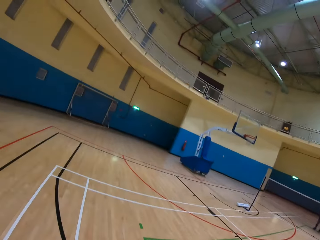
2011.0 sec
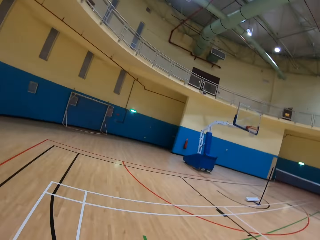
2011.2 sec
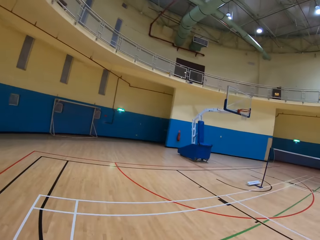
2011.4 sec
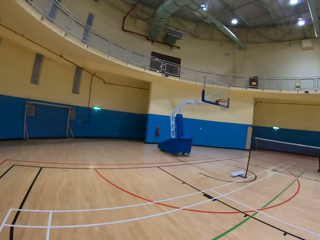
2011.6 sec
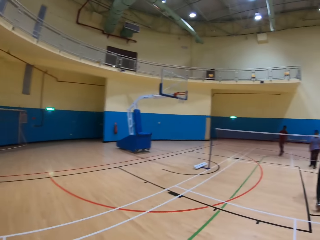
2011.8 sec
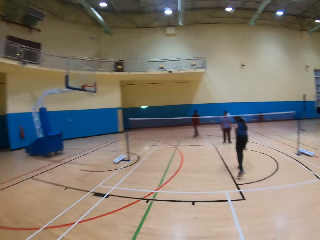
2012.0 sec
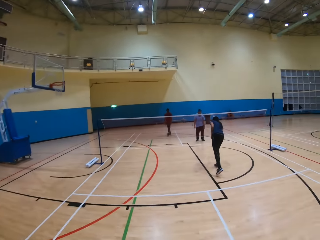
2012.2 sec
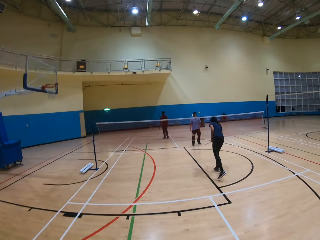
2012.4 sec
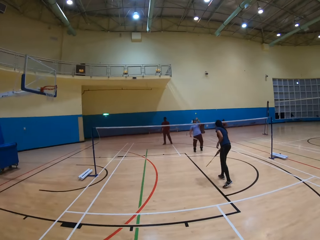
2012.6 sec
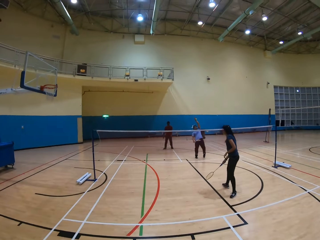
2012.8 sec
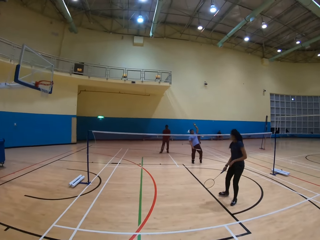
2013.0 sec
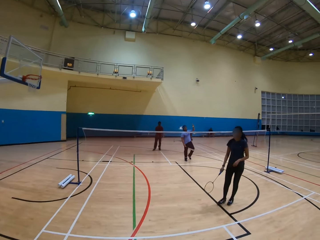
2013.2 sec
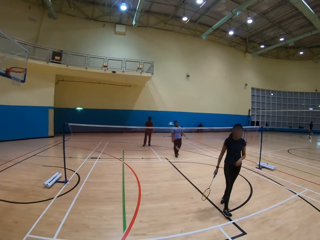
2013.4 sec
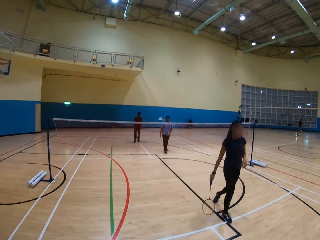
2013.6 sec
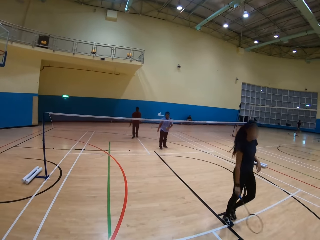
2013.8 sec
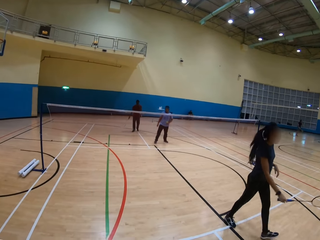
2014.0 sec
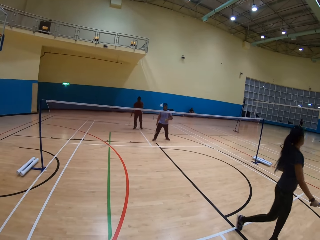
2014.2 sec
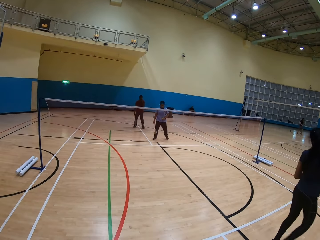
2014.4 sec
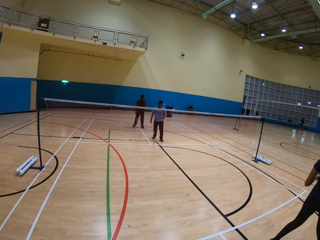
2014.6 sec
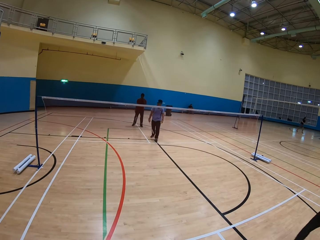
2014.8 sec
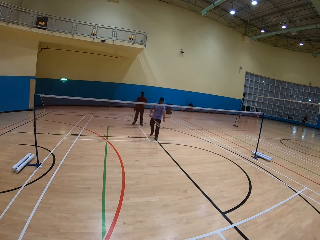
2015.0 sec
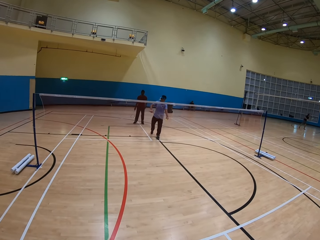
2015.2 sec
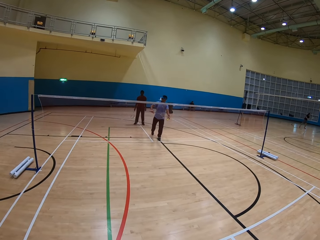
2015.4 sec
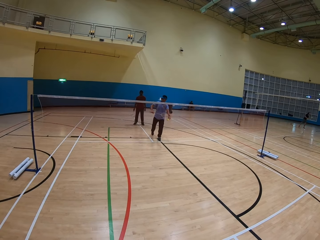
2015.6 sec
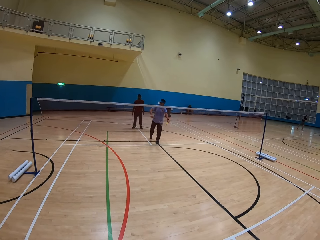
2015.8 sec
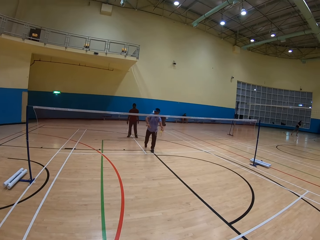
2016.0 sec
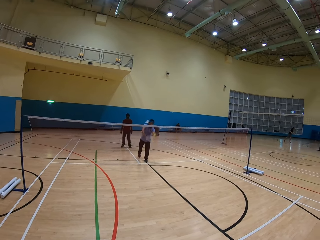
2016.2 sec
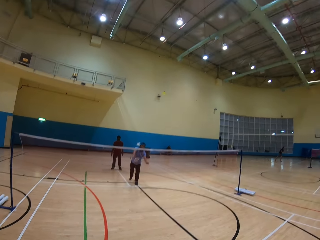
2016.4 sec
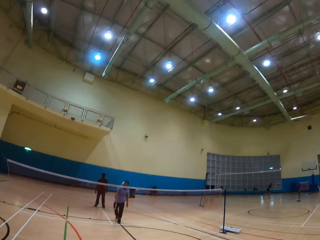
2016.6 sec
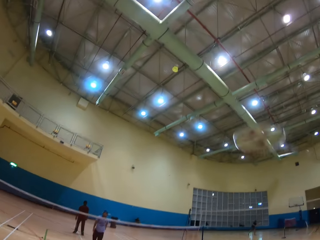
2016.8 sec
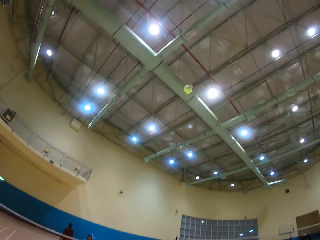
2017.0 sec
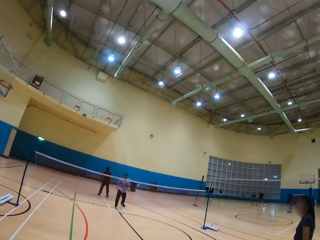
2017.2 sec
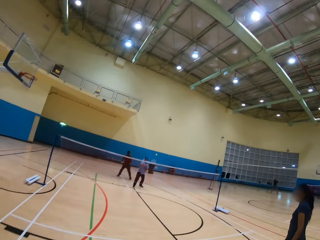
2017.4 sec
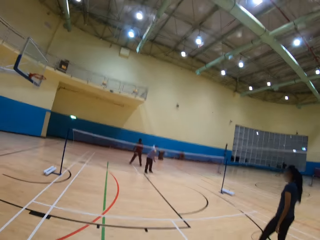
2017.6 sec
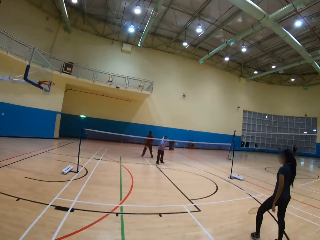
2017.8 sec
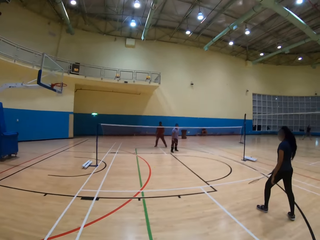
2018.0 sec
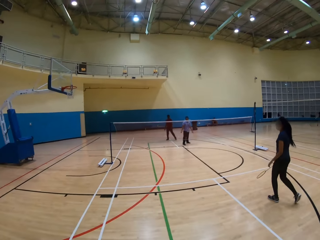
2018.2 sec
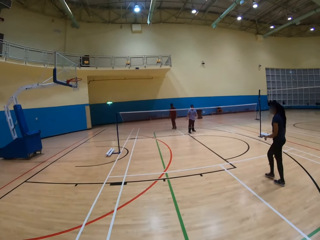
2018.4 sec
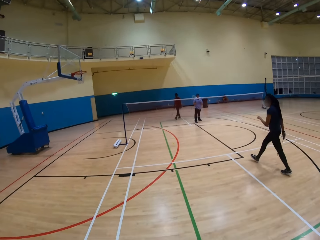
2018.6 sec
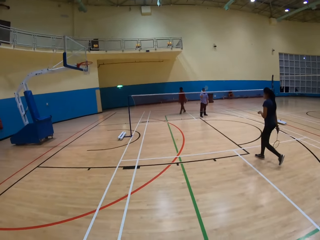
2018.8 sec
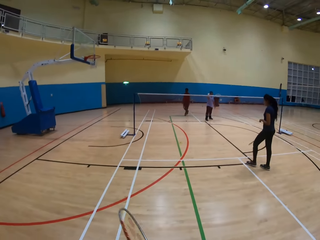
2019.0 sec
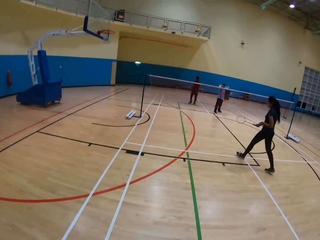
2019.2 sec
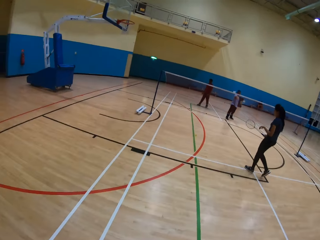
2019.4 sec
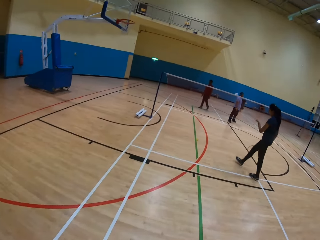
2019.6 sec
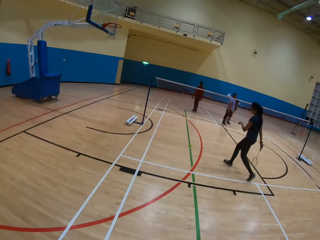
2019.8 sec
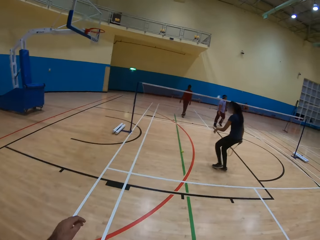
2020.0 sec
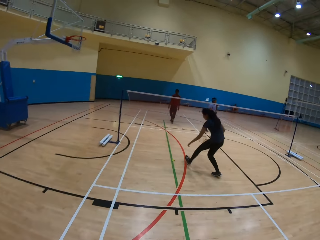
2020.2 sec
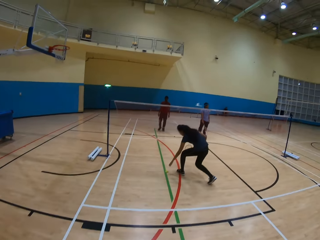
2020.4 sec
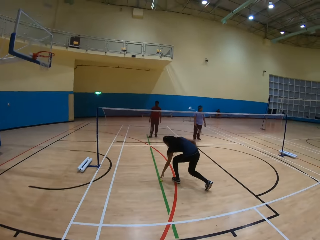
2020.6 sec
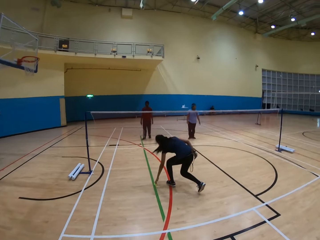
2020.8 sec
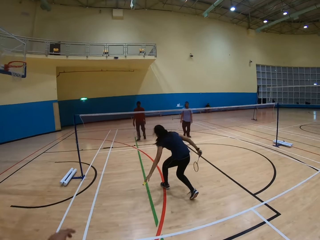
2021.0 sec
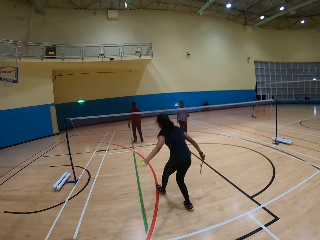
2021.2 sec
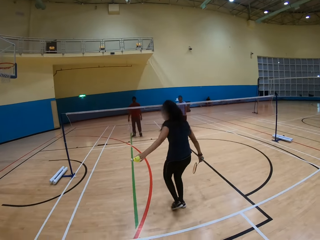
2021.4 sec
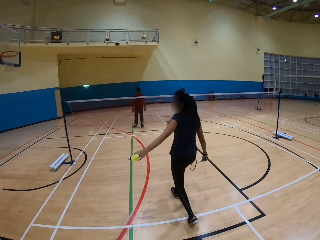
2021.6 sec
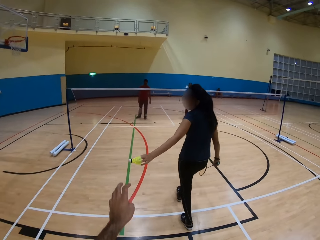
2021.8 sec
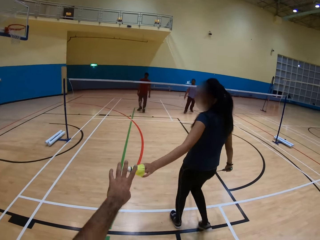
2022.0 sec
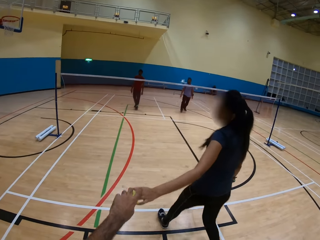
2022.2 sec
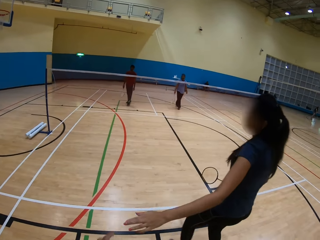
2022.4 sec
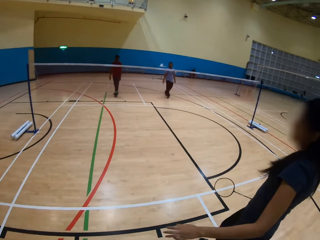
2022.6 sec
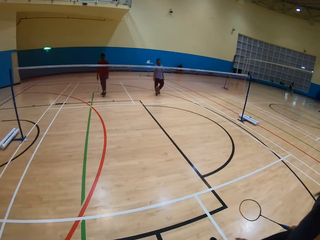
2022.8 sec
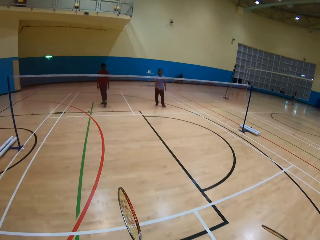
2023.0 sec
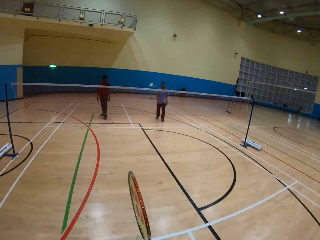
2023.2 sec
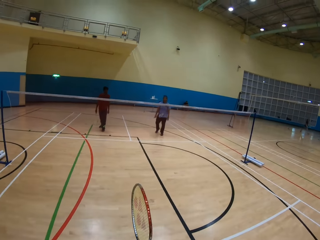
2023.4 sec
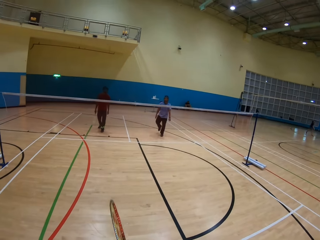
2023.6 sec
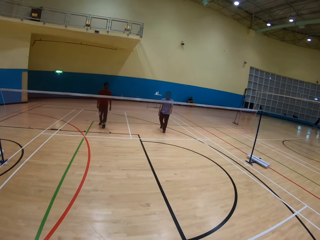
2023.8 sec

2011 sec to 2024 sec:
The camera wearer looks around the playing ground. A man picks up the racket. The man hits the shuttle with the racket. The camera wearer hits the shuttlecock. The man hits the shuttle with the racket. A woman picks up the shuttlecock on the ground. The camera wearer picks up the shuttlecock from the woman. The woman gives the camera wearer the shuttlecock.

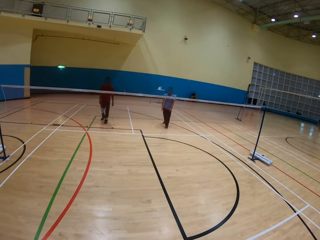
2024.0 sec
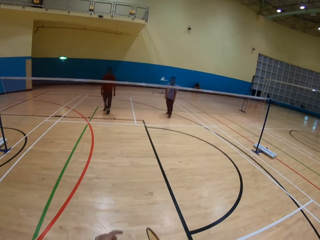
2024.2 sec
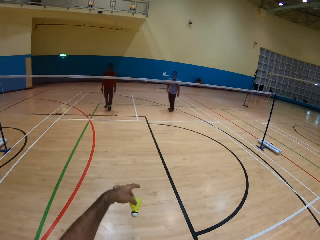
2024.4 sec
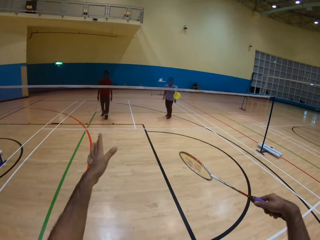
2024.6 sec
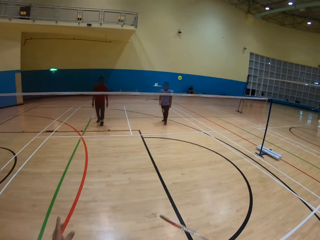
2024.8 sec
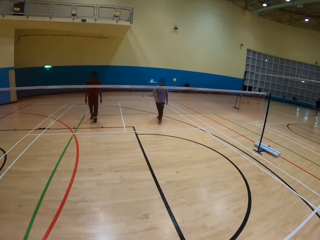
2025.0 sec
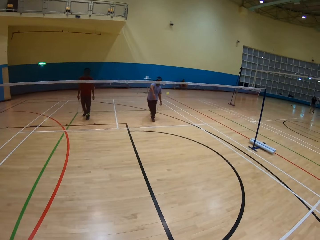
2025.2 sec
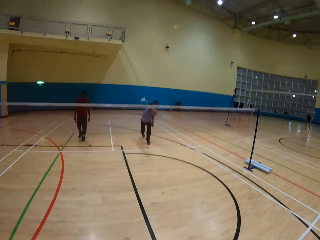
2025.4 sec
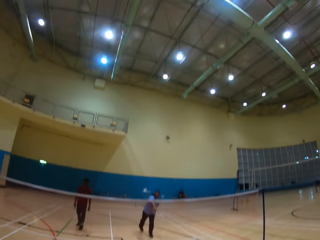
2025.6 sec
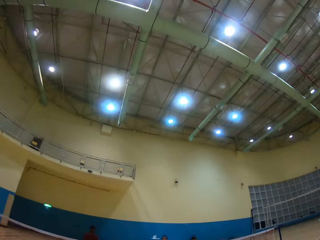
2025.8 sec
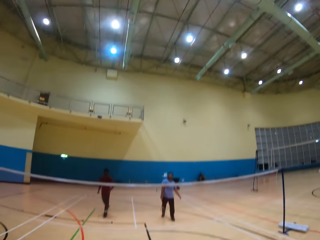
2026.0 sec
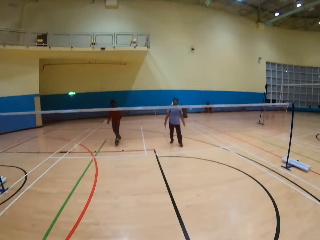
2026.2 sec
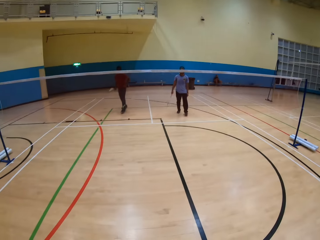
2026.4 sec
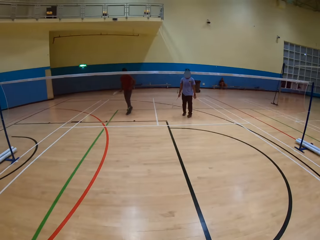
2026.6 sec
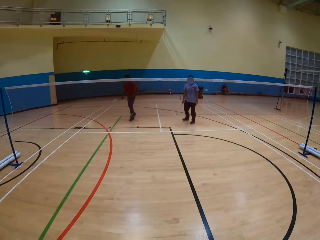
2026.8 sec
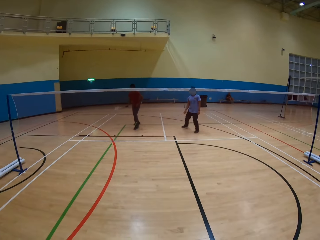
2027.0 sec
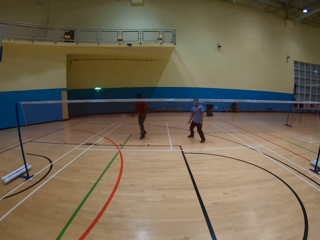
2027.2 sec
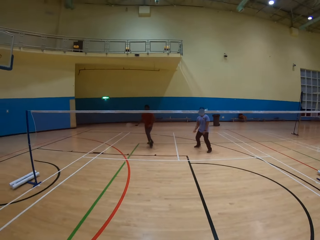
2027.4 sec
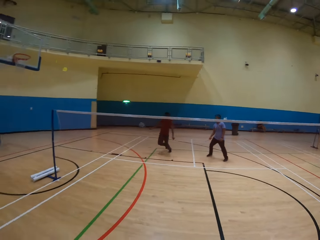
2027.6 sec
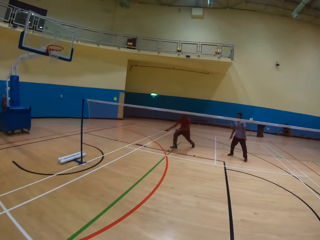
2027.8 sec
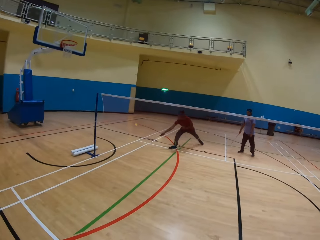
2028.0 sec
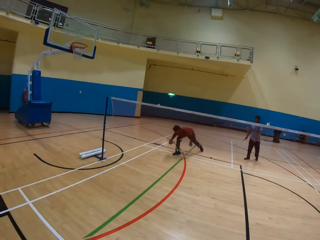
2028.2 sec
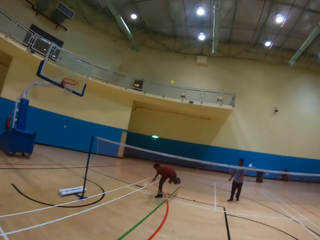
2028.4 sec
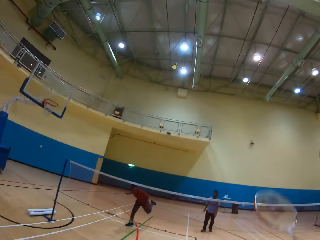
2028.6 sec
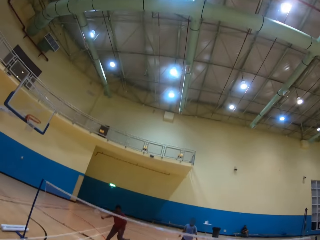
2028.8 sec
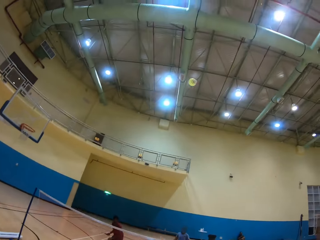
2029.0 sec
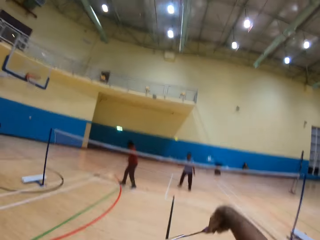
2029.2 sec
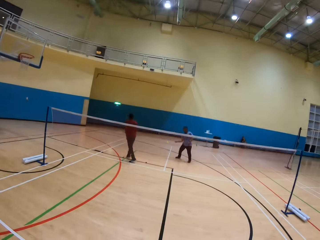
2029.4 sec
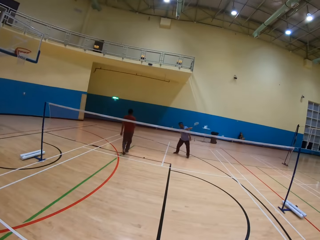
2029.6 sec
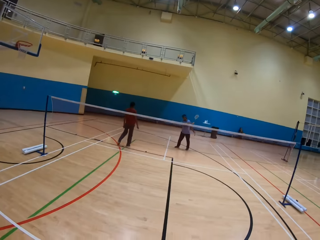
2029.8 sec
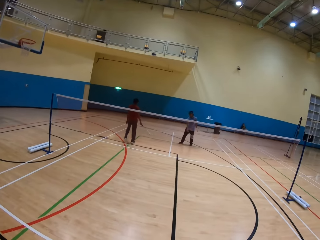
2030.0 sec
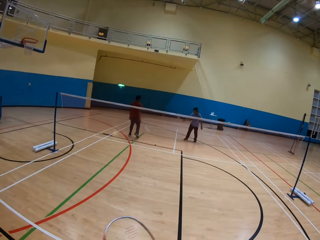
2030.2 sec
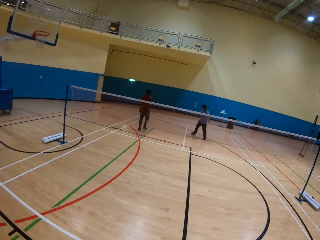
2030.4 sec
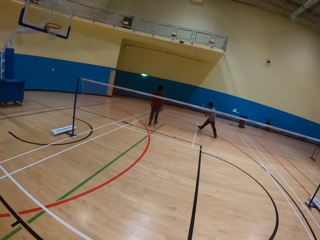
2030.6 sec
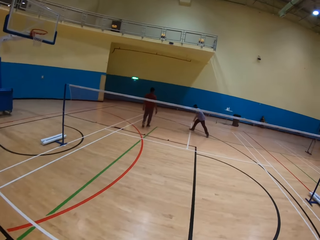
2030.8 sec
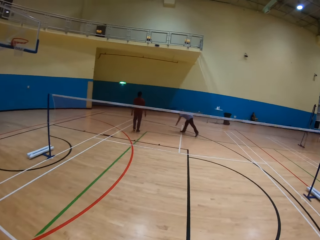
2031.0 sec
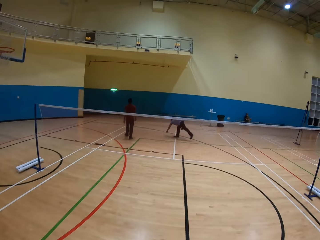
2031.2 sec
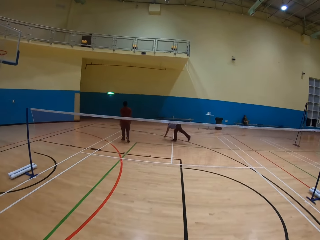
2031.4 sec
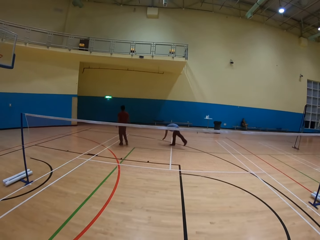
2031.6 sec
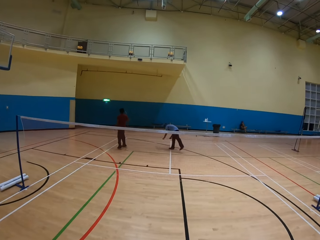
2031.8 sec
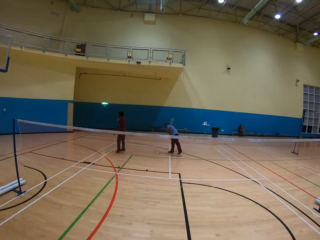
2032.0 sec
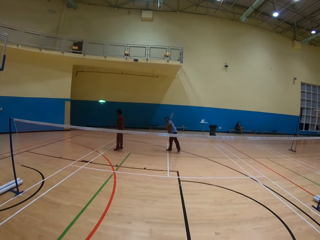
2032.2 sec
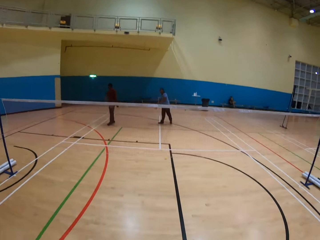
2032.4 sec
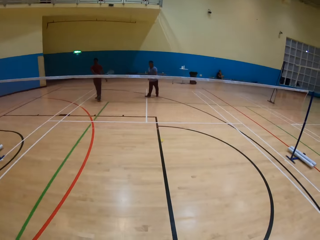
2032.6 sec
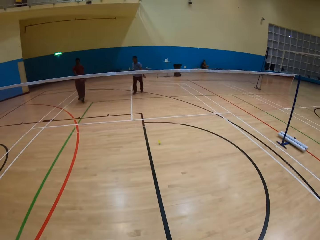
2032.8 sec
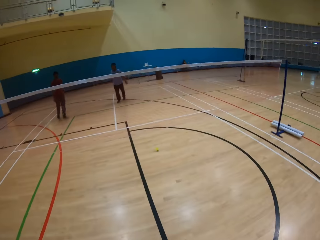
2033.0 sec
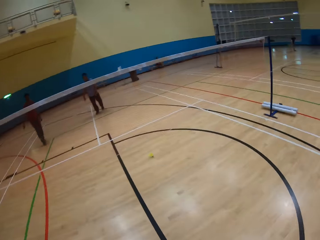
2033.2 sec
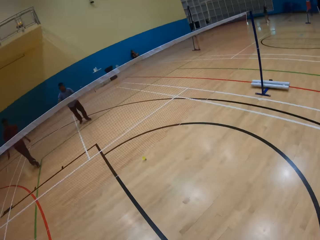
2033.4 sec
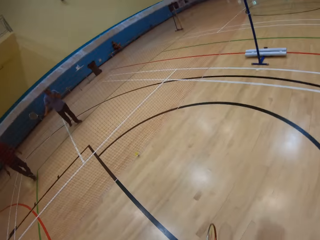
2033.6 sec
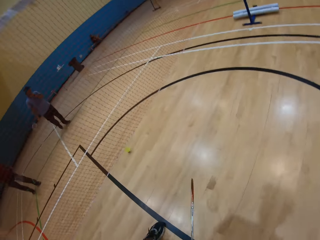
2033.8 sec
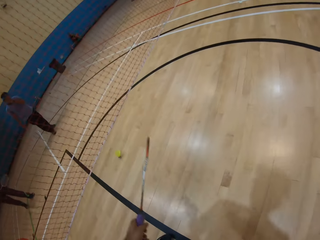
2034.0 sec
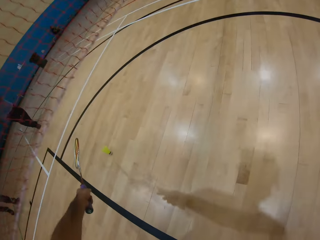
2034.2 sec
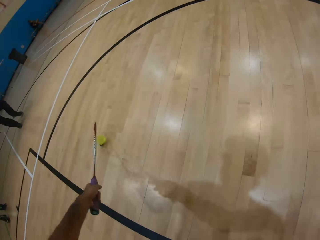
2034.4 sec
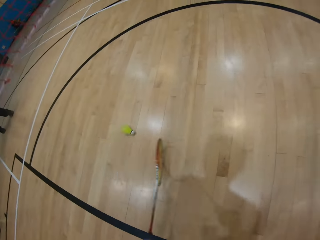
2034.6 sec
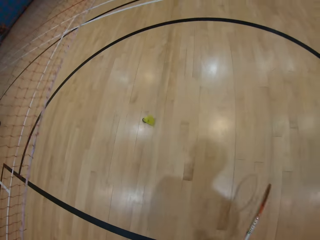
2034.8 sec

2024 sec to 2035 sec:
The camera wearer throws the shuttlecock. They hit the shuttlecock. A man hits the shuttlecock. The camera wearer plays badminton. They hit the shuttlecock. Another man picks up the shuttlecock on the ground.
